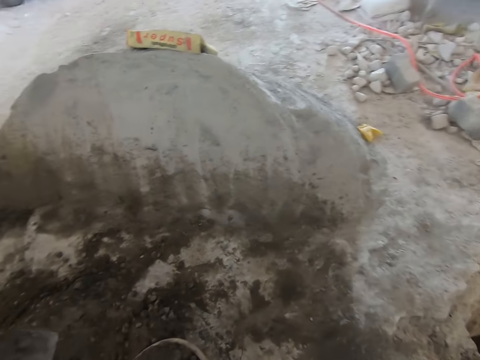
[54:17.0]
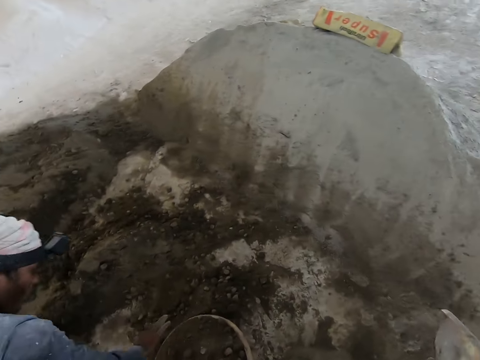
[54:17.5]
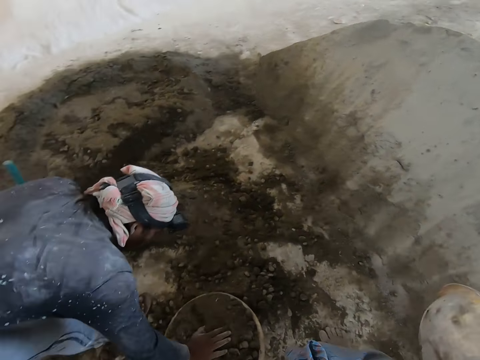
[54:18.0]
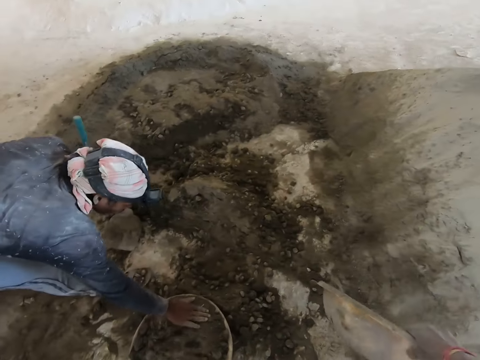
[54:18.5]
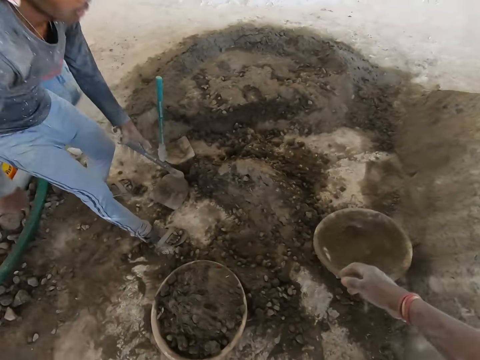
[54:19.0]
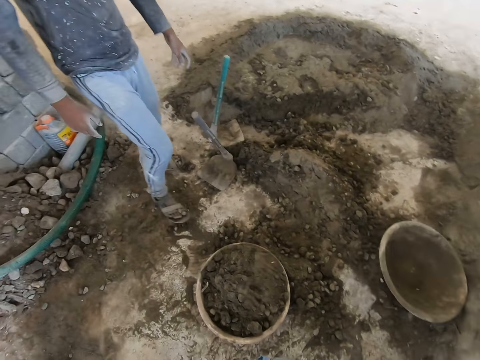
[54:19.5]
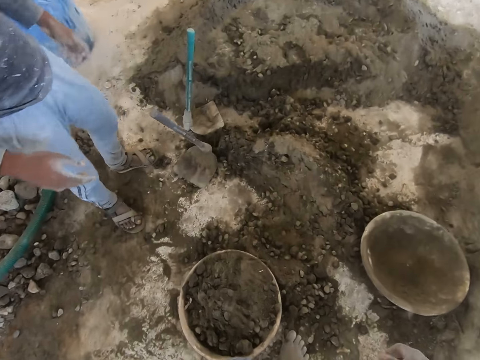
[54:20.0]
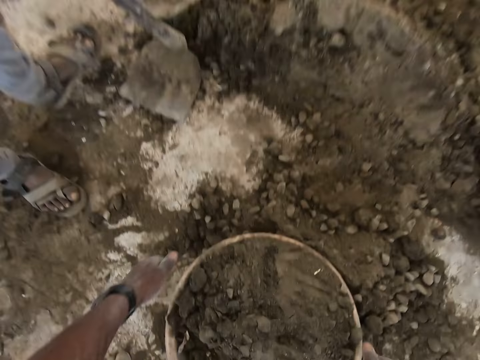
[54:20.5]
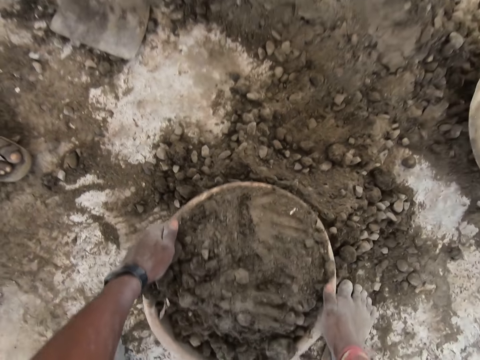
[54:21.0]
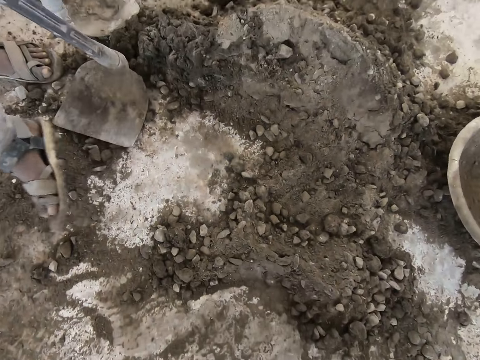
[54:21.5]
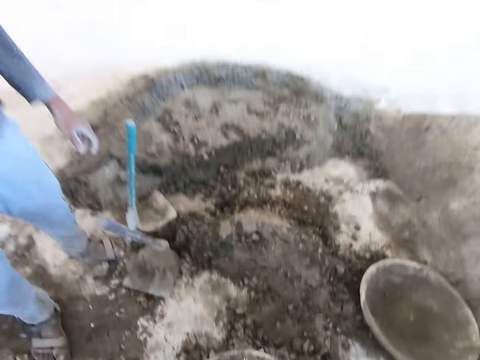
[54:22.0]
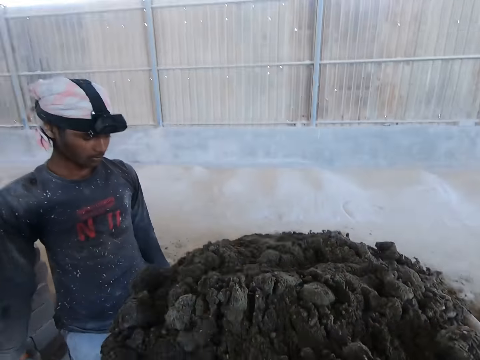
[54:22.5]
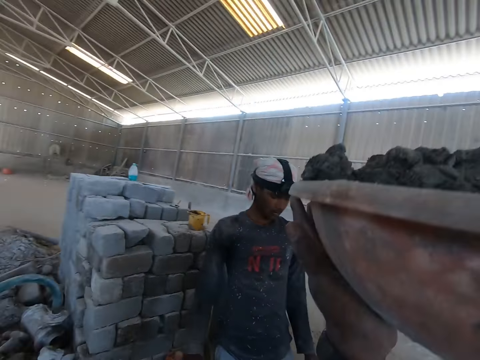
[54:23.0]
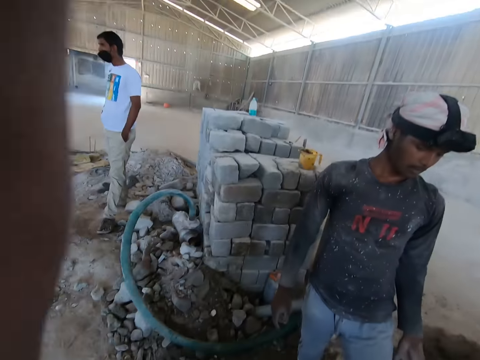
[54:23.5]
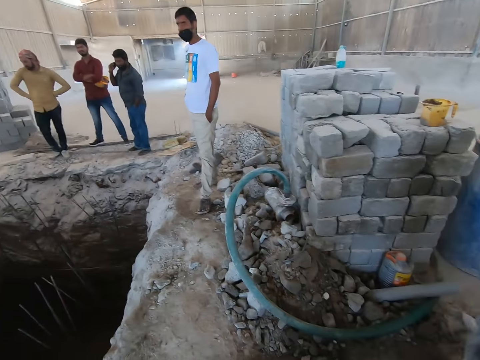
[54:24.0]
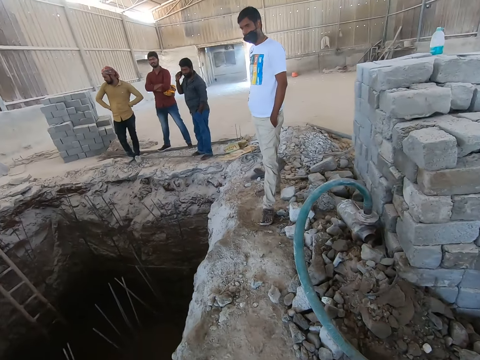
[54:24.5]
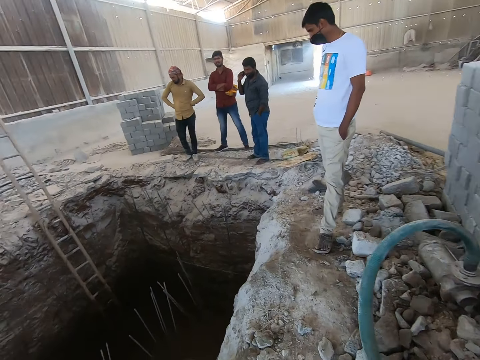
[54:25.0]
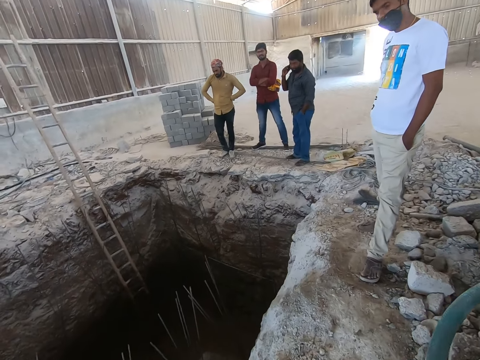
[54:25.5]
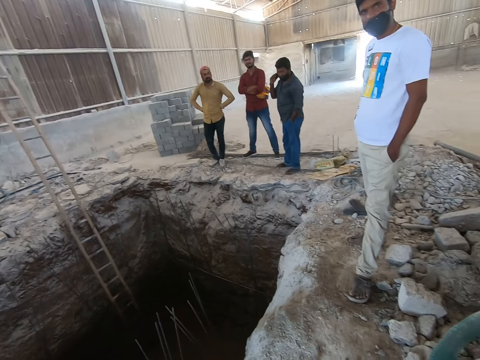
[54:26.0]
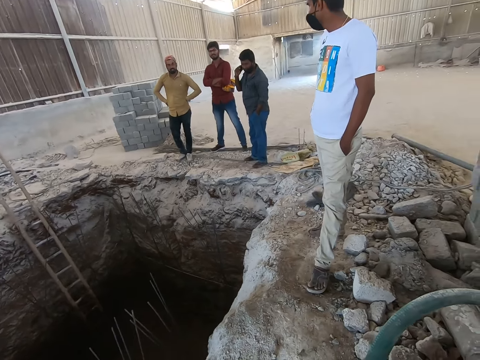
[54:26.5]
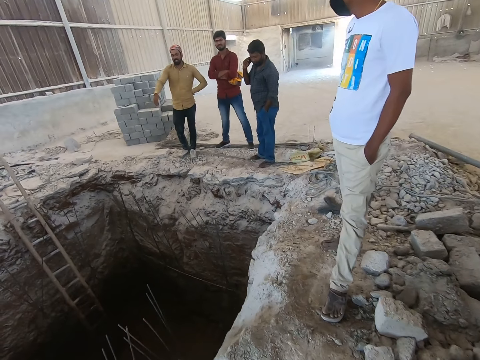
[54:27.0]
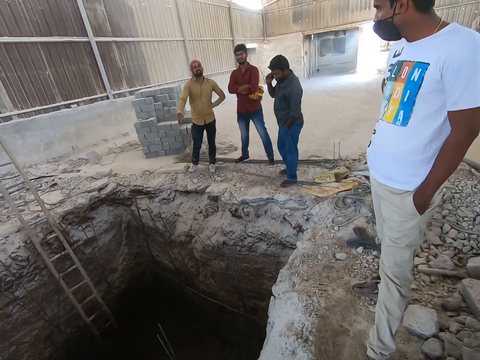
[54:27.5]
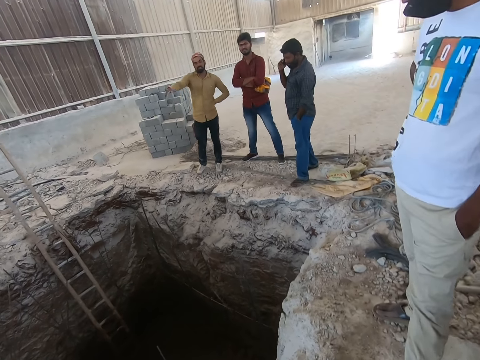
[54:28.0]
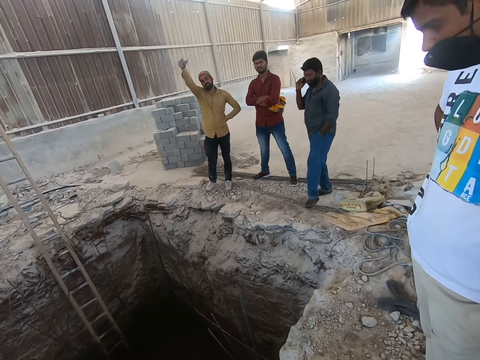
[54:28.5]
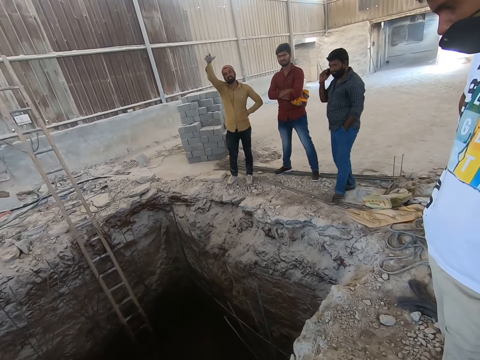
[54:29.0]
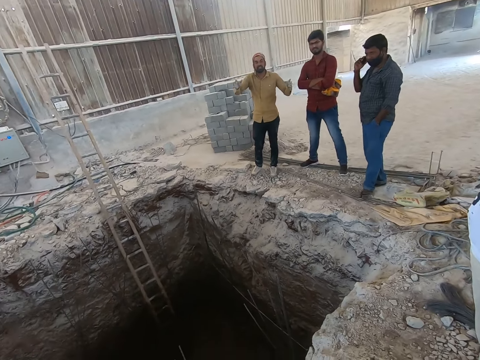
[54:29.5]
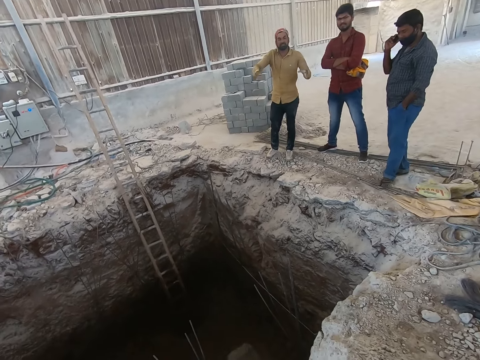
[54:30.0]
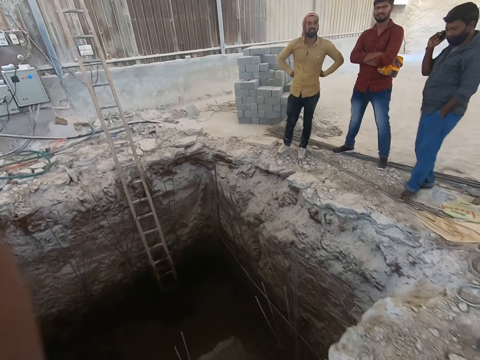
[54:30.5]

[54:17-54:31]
The camera wearer looks around. He drops a pan on the ground with his right hand. He takes the basin of soil and carries the pan on the ground with both hands. He places the basin of soil on his head and walks back. The man interacts with the camera wearer.

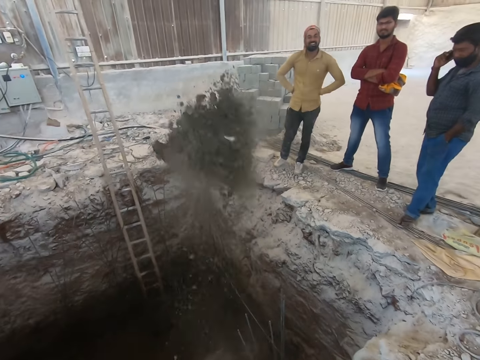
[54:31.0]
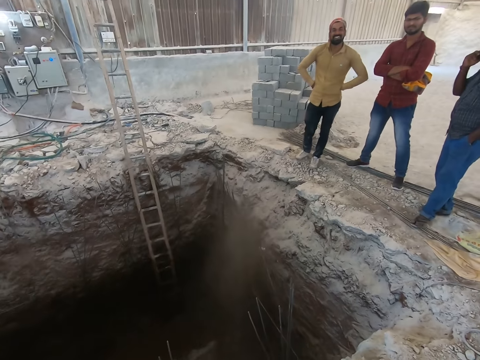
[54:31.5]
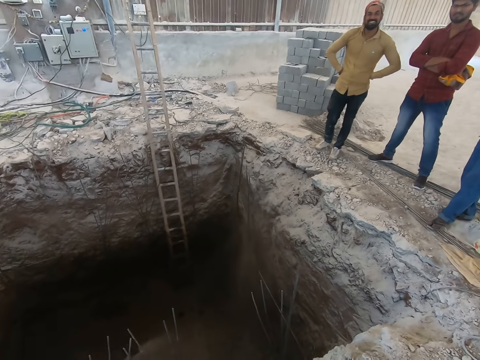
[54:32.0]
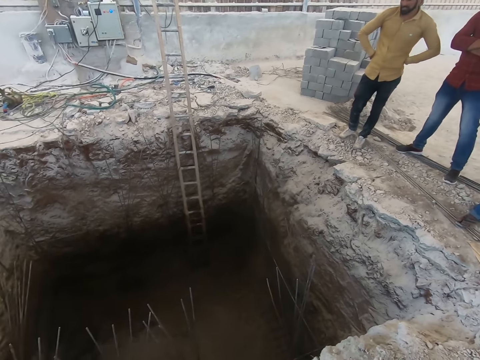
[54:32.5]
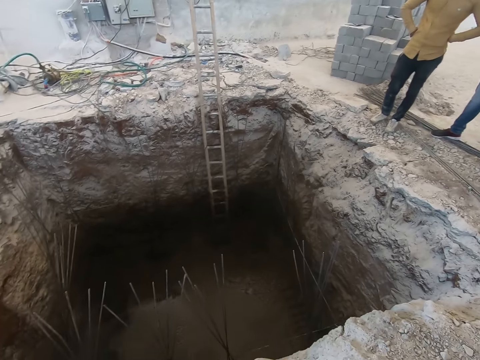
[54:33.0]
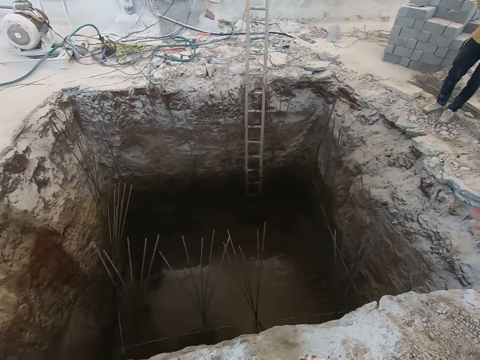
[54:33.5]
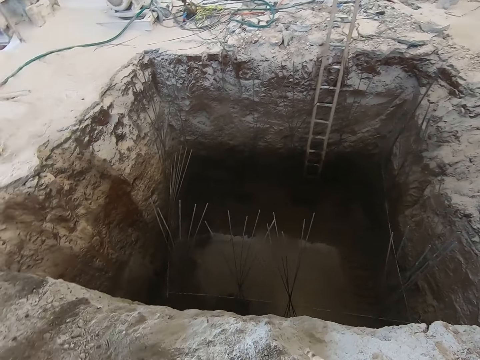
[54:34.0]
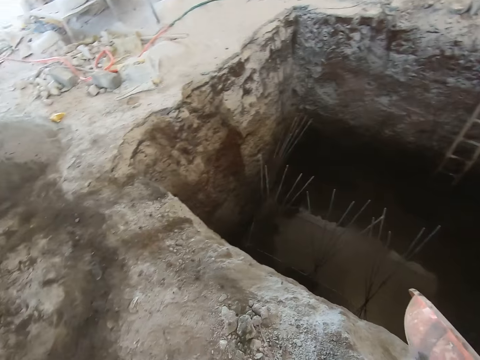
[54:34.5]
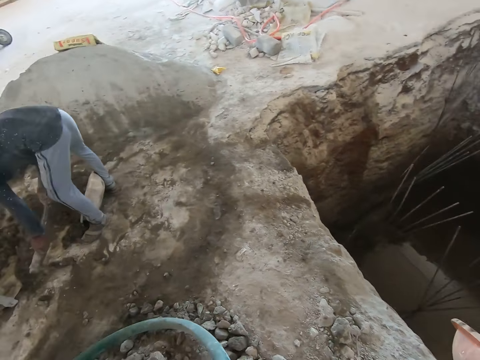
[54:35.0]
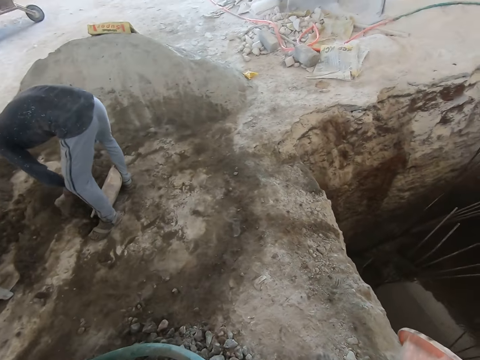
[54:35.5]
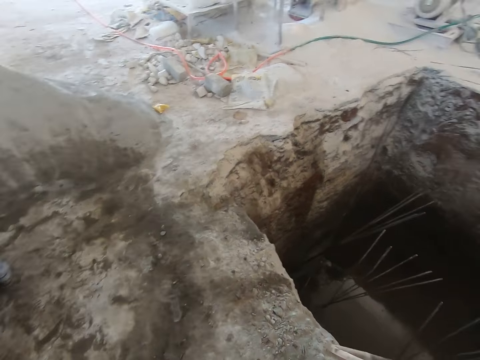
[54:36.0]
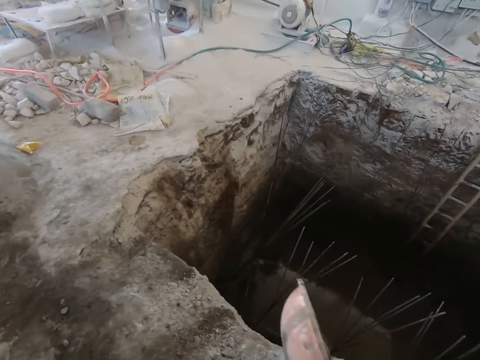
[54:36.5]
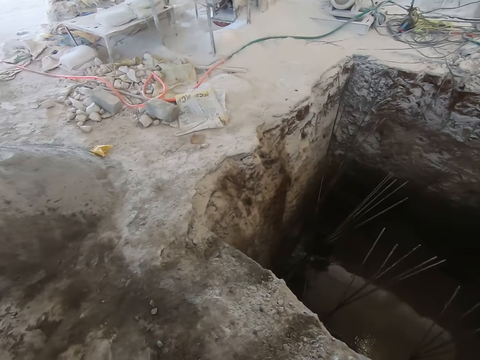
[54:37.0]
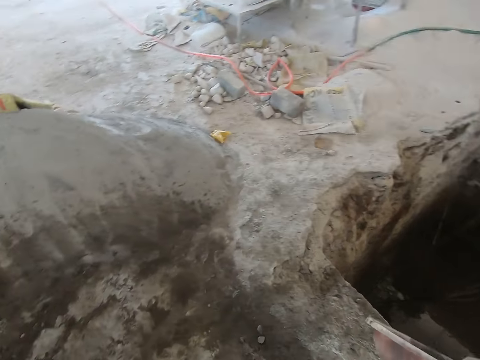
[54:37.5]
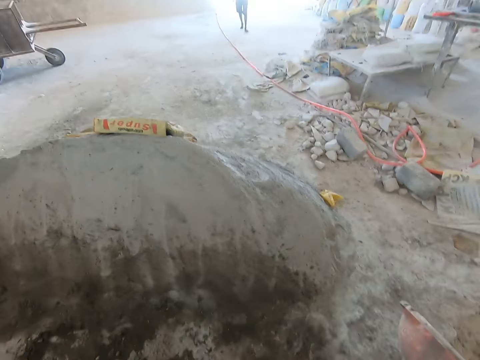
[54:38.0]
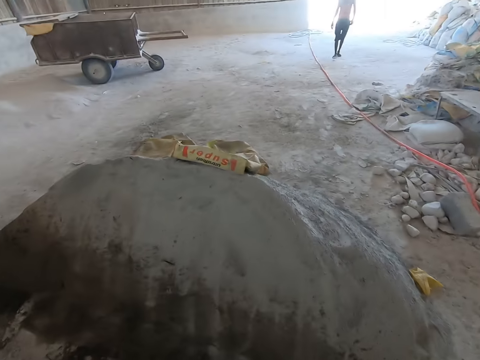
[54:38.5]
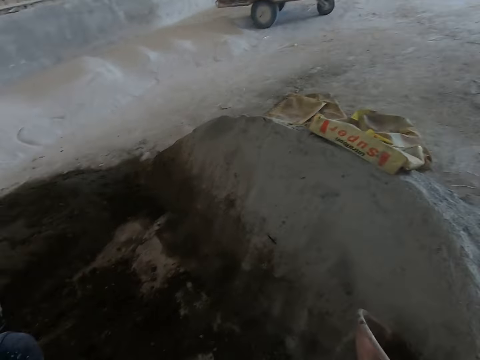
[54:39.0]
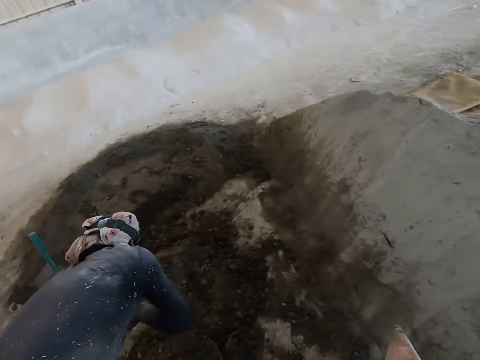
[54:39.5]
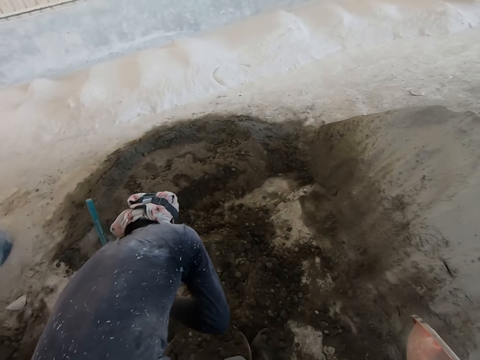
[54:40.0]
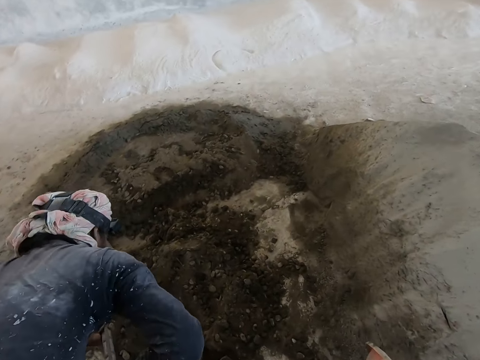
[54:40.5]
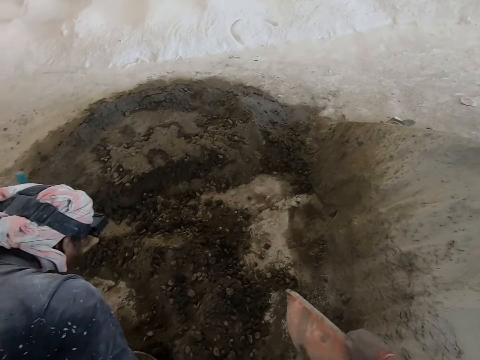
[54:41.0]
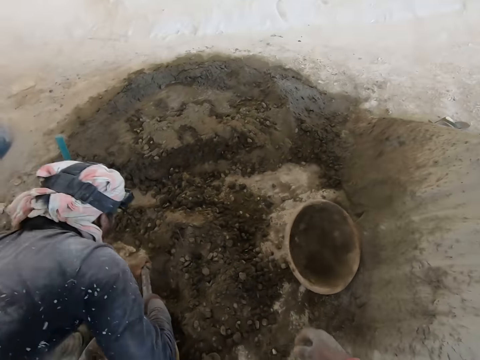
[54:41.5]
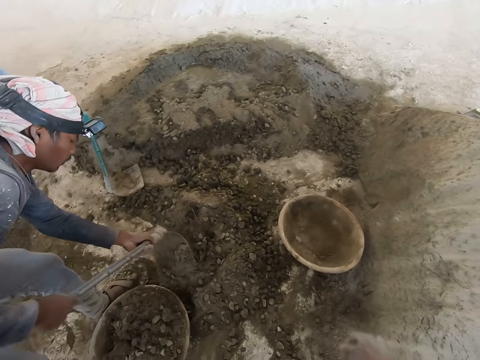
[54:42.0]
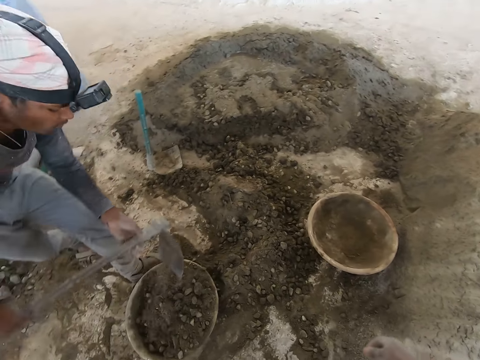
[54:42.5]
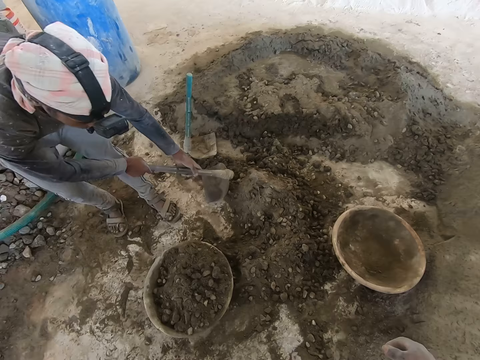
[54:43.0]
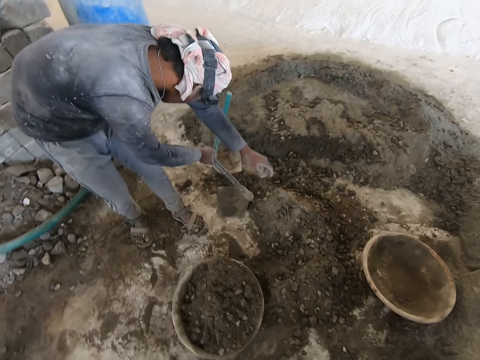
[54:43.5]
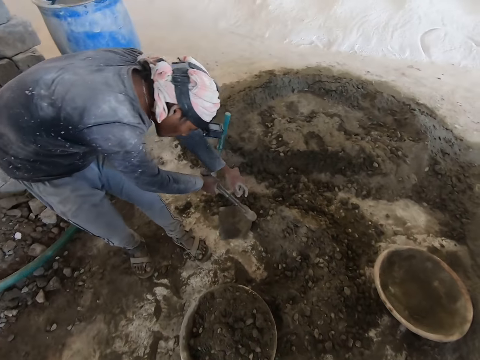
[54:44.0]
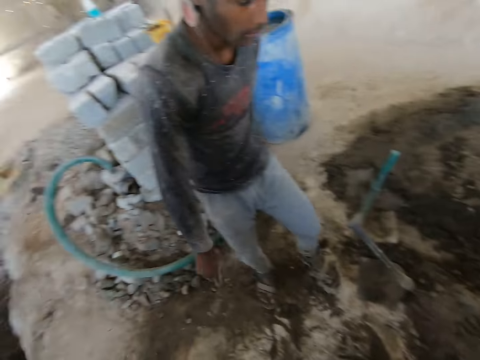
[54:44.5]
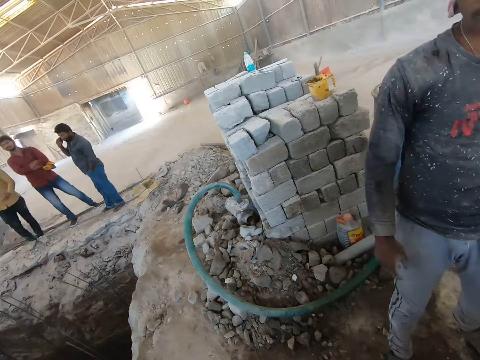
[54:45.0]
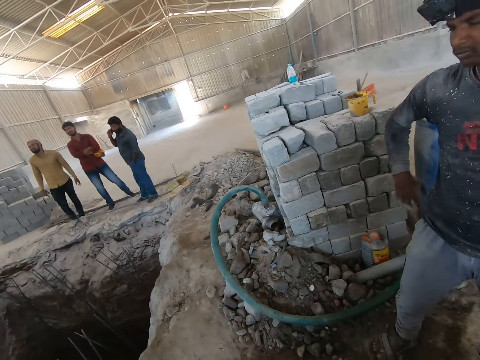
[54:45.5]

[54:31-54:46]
The camera wearer pours sand into the excavated ground with both hands. A man interacts with the camera wearer. The camera wearer walks back. Another man fills the pan with sand with the hoe in both hands. The camera wearer drops the pan on the ground with his right hand. The other man drops the hoe on the ground with both hands.
